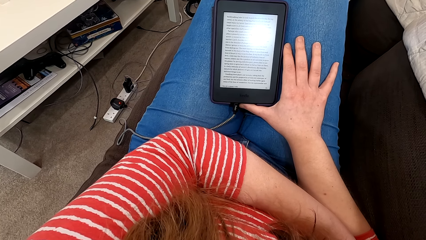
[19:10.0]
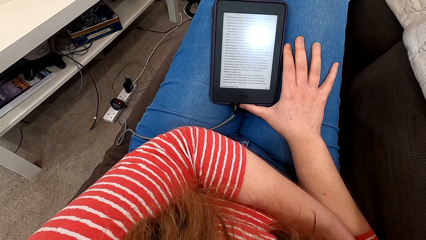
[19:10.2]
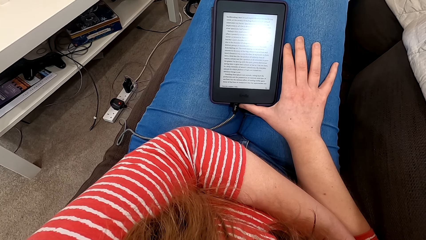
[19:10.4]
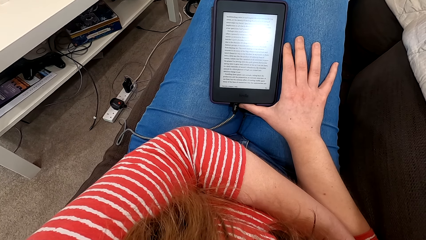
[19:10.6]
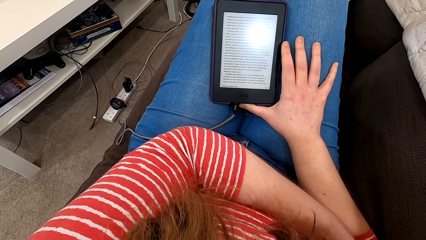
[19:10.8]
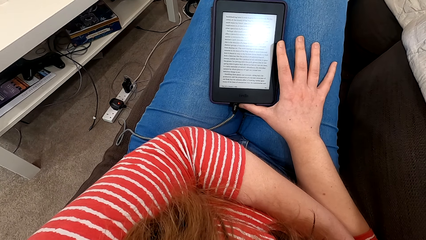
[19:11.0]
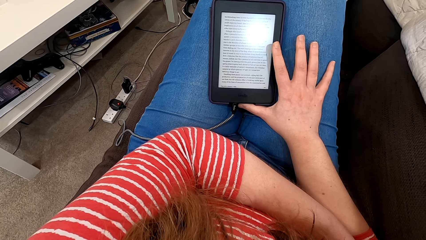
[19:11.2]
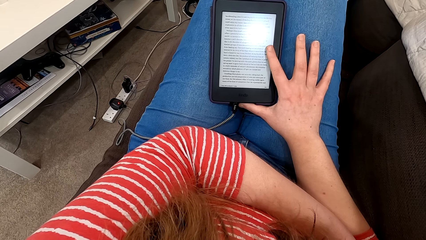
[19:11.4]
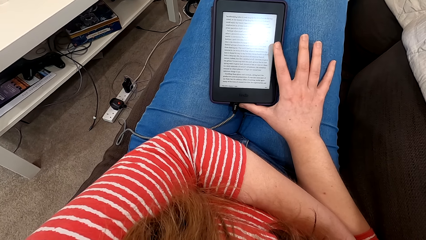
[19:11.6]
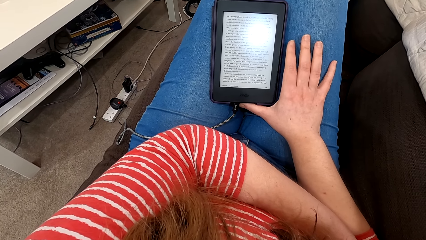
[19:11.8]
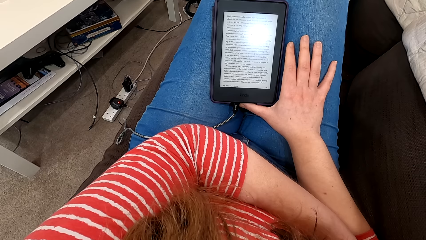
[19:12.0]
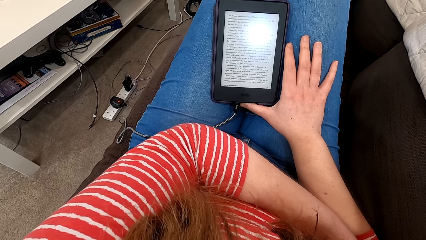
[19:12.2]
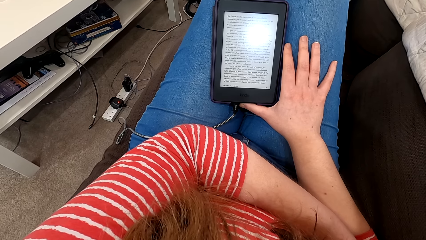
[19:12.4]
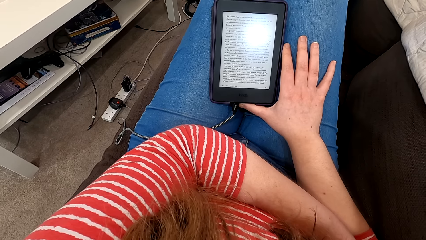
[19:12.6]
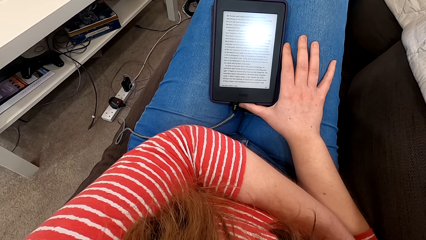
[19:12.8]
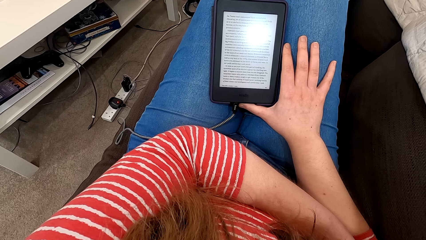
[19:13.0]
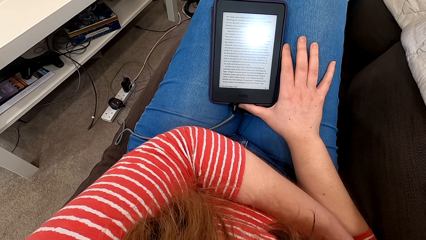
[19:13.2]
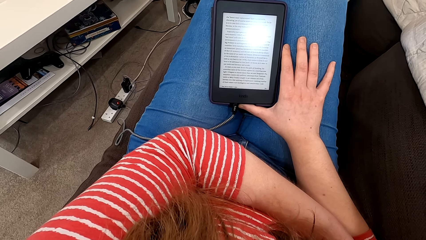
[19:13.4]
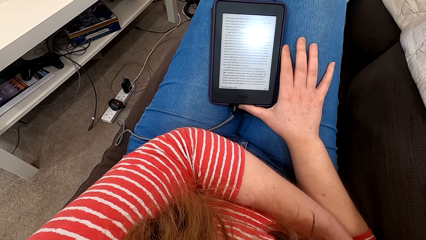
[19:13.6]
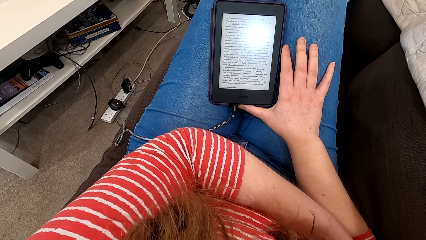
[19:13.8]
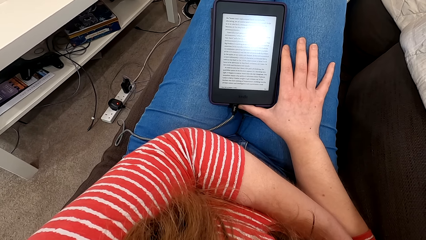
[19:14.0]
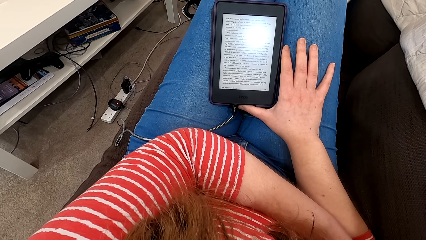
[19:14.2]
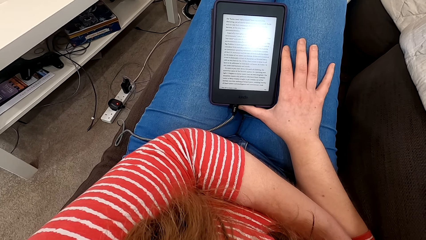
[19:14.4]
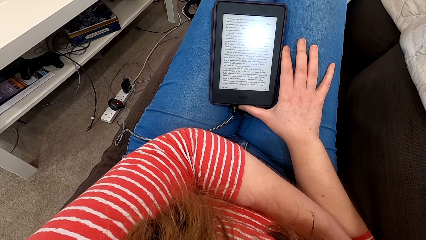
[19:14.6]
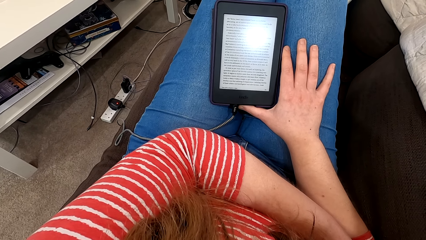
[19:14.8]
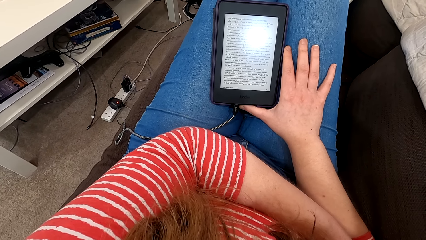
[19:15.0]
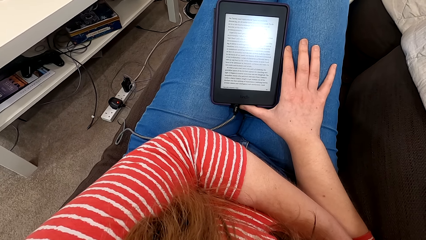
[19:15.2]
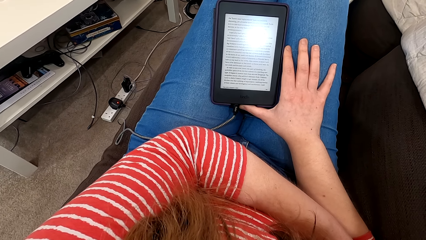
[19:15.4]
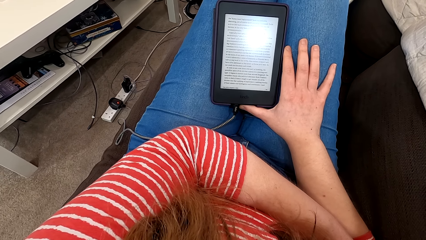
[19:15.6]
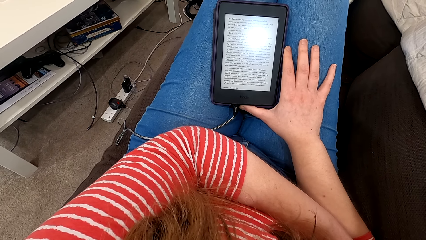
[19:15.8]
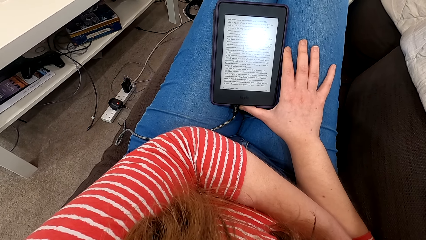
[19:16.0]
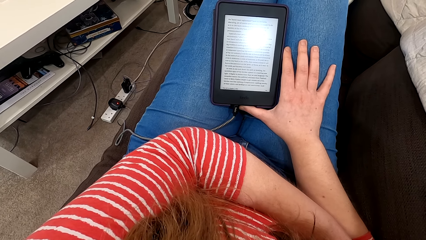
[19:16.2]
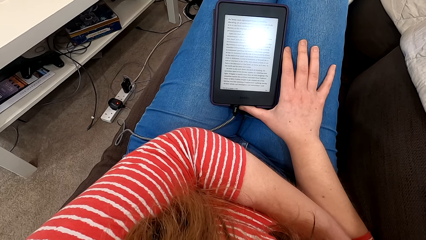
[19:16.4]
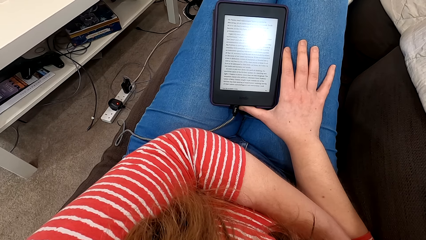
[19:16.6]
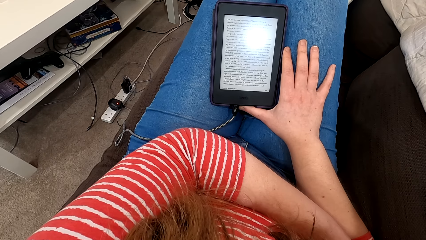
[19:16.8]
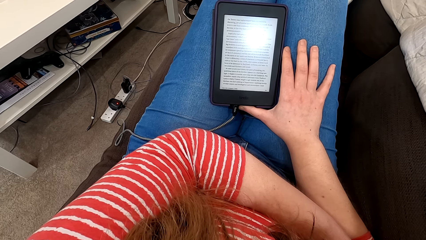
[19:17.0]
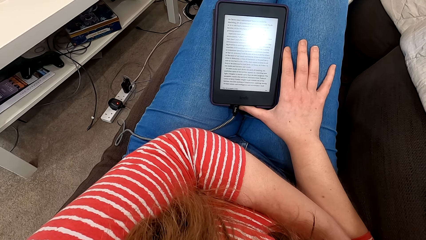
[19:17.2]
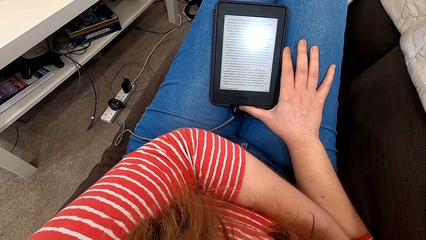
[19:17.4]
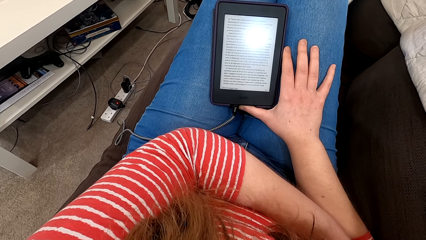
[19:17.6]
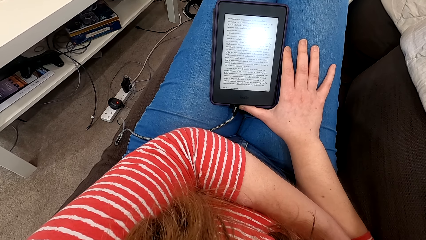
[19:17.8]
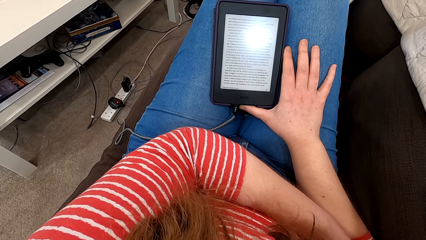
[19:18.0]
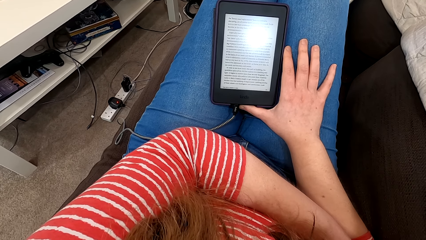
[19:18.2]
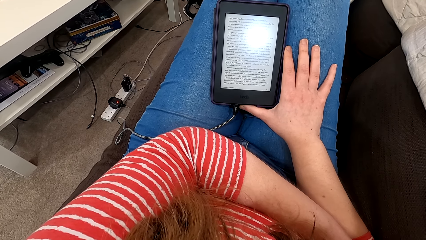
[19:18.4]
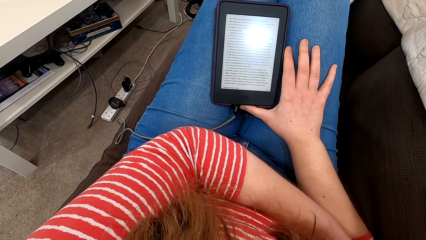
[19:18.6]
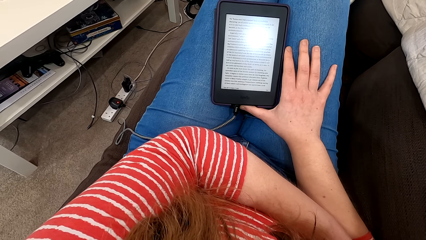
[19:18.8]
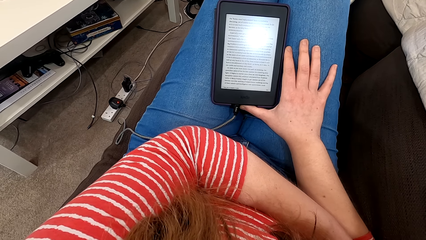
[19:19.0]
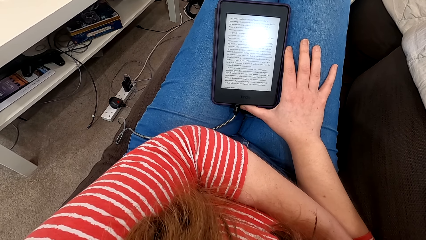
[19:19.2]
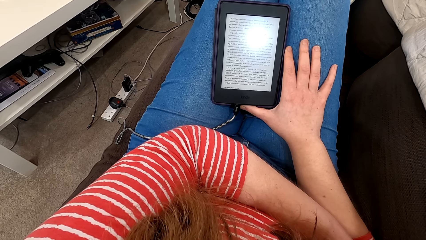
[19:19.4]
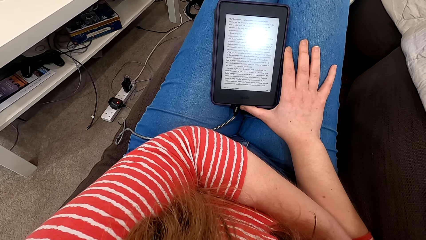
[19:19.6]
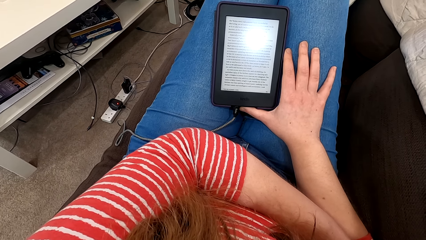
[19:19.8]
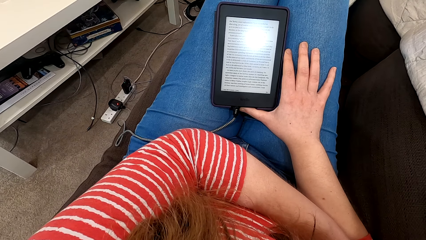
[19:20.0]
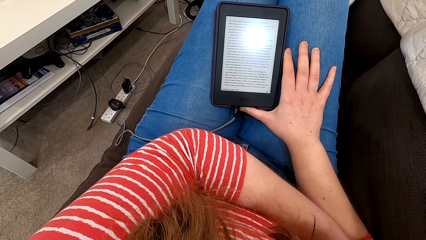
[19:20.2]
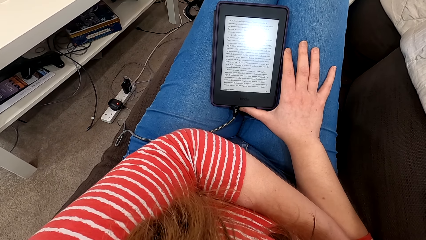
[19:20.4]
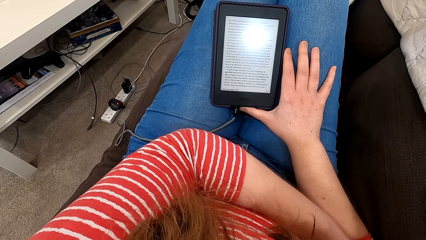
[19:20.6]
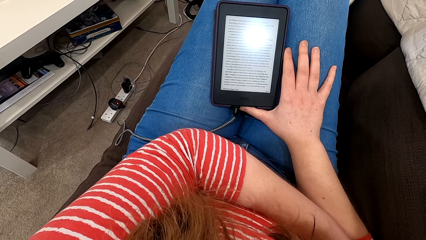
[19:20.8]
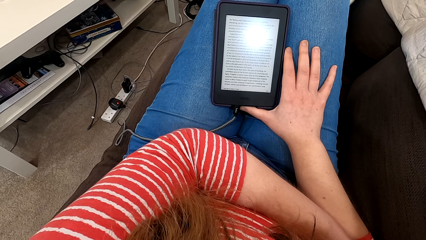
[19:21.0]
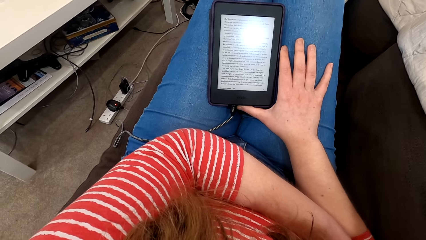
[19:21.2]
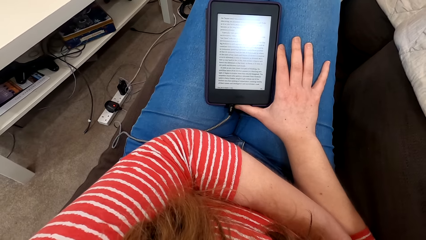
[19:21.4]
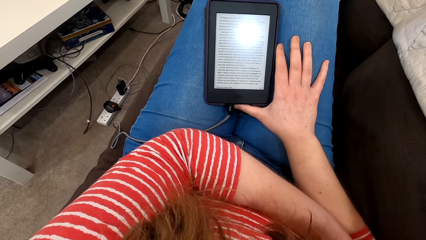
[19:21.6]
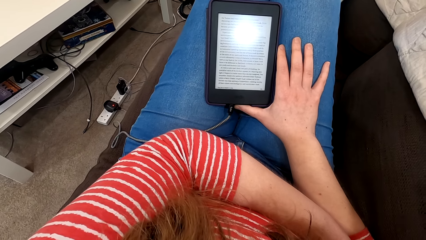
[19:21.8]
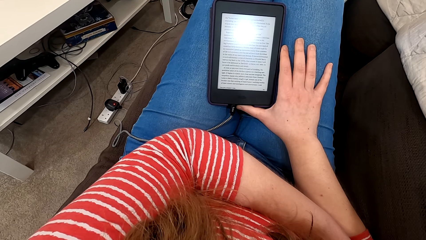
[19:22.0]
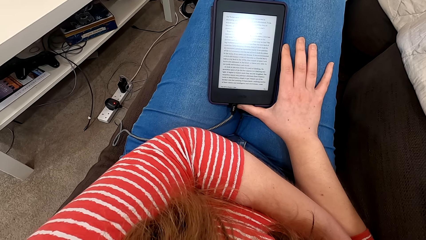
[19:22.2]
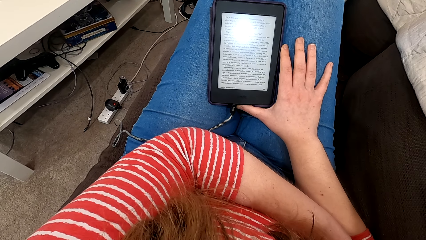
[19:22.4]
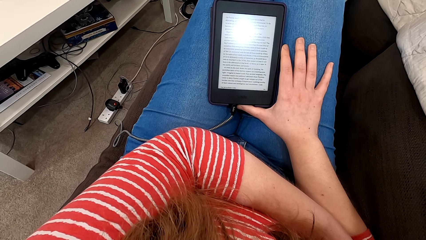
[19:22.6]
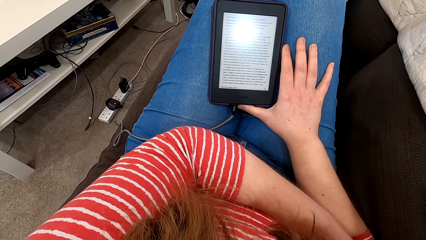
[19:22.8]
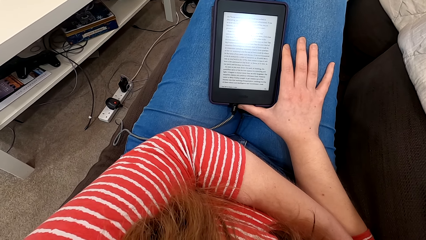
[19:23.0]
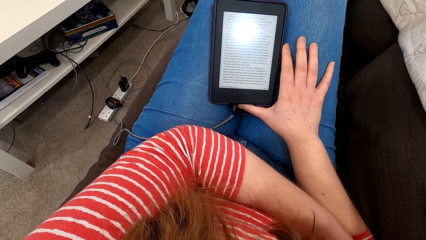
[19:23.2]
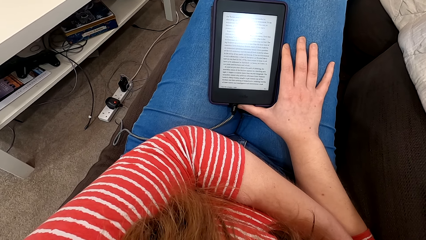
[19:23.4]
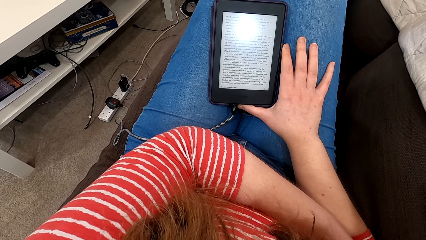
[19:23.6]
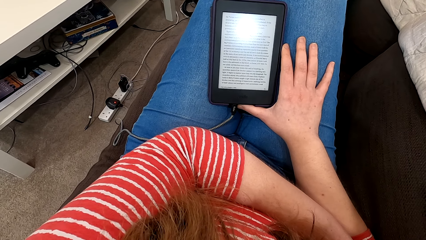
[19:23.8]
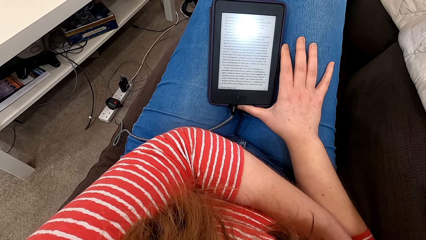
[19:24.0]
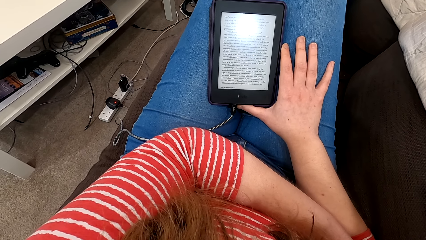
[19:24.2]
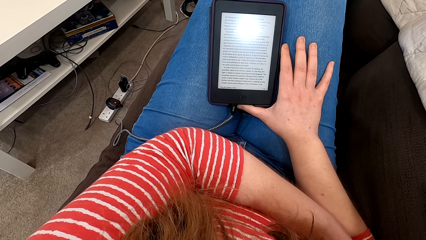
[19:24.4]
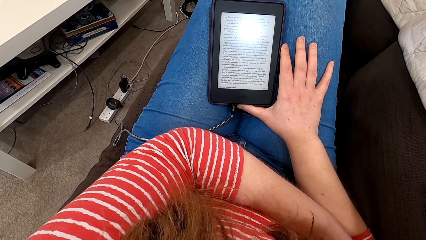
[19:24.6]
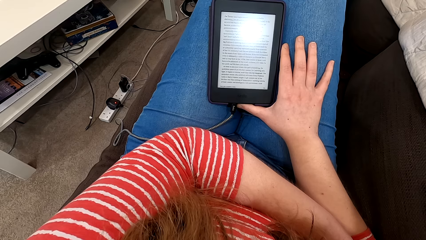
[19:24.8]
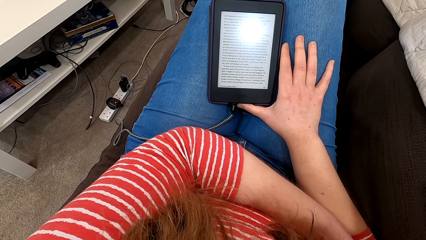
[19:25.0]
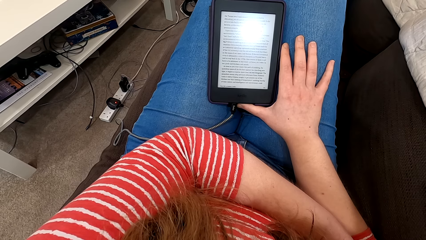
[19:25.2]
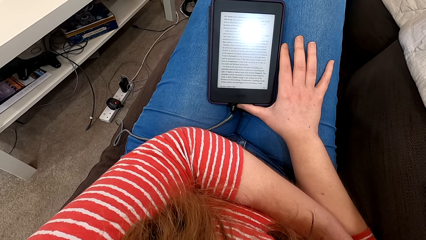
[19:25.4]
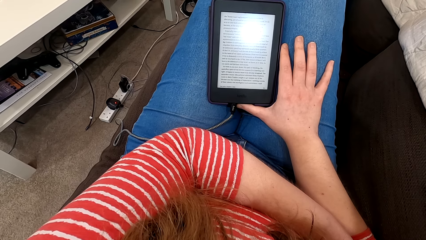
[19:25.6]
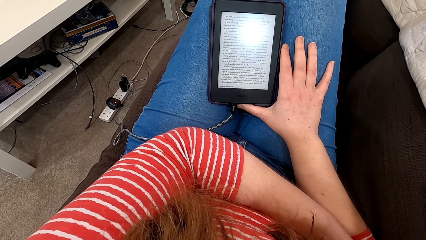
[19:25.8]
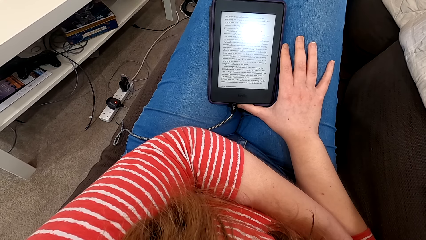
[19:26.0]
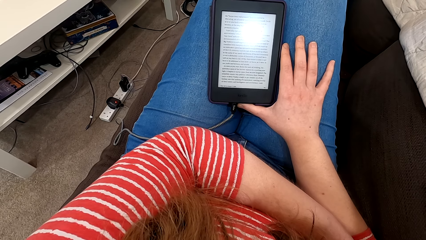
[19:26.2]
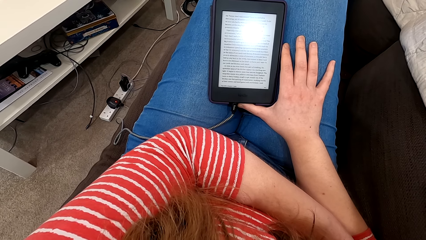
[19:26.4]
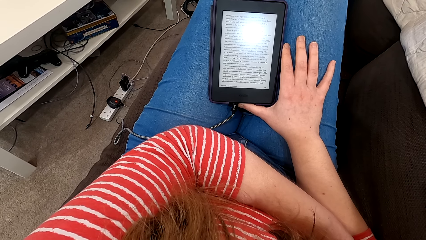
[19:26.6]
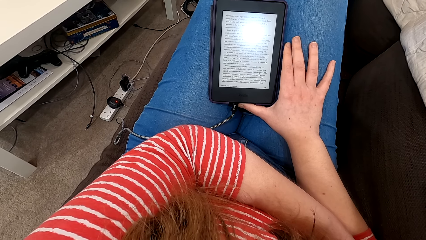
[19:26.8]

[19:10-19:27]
The camera wearer taps the screen of the phone. They read on the phone.
